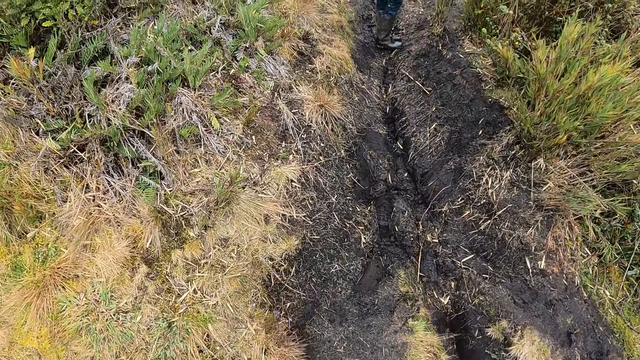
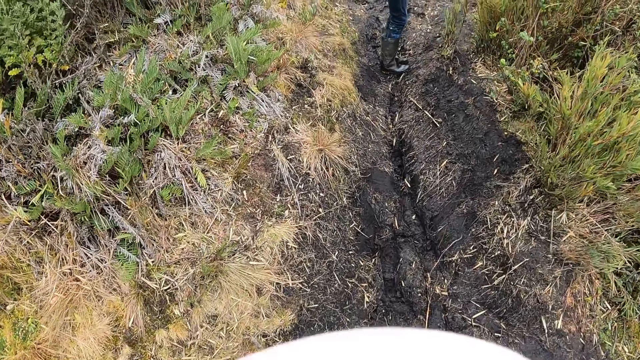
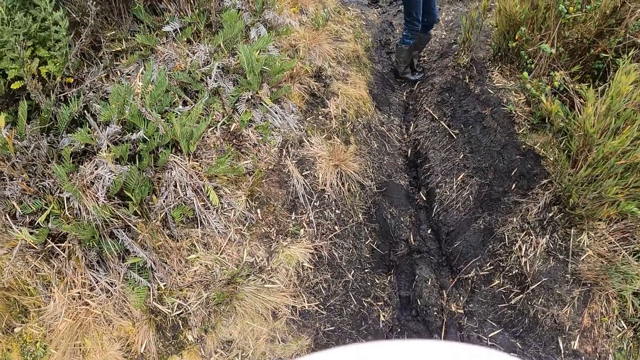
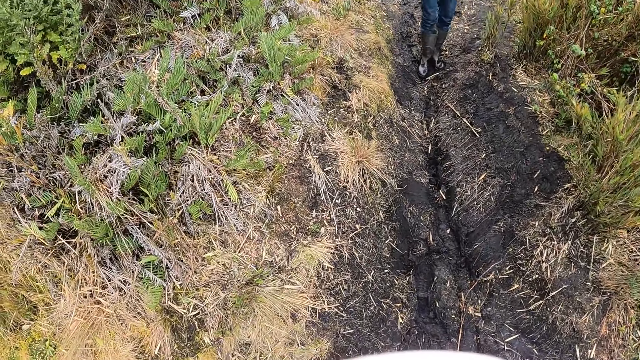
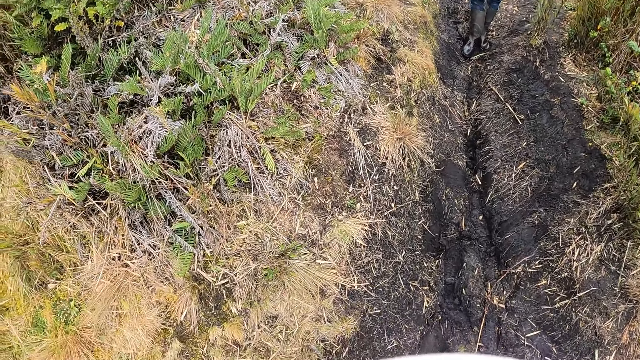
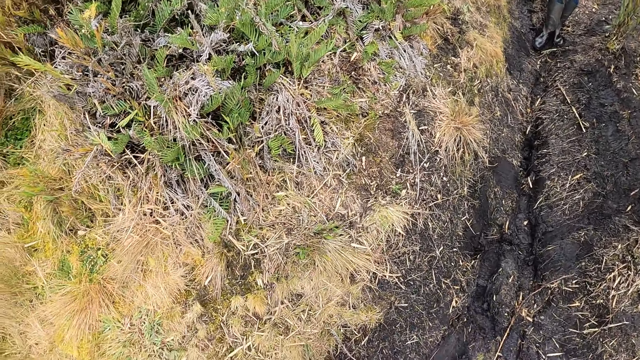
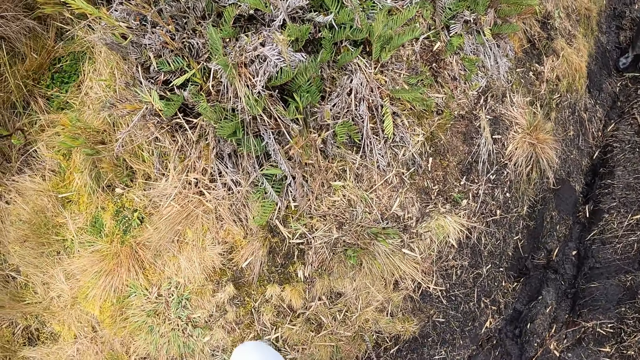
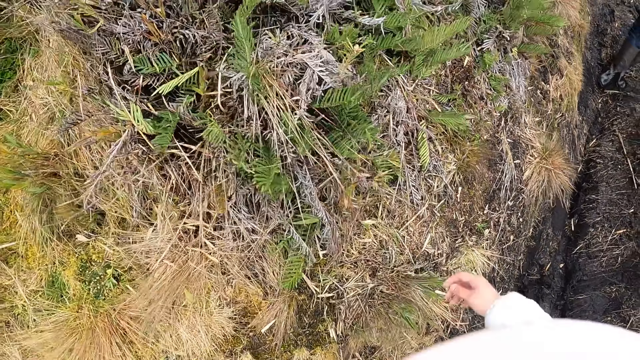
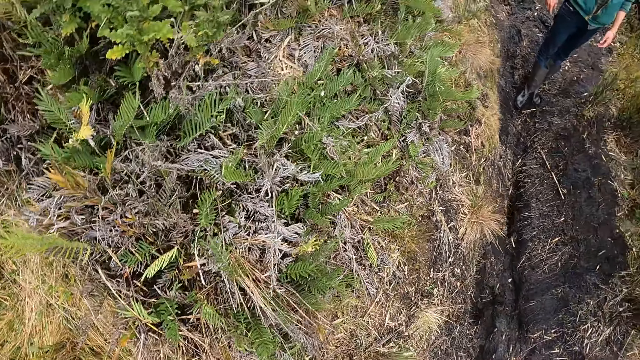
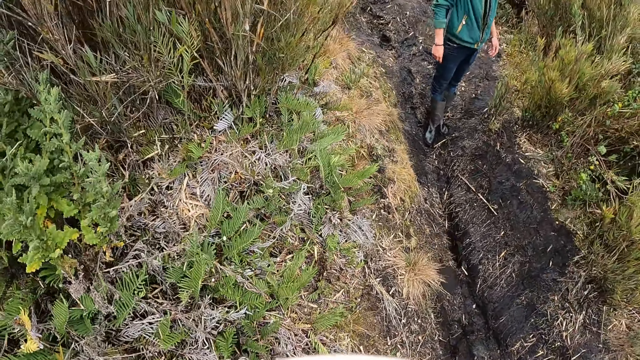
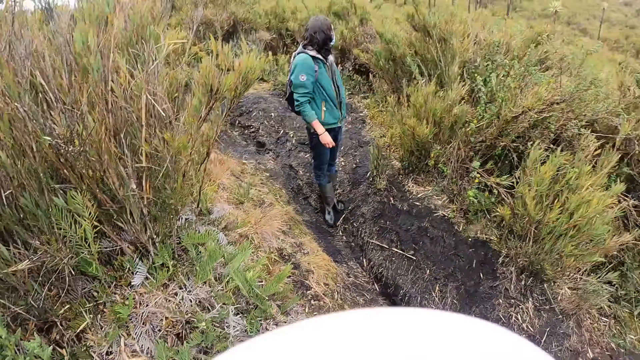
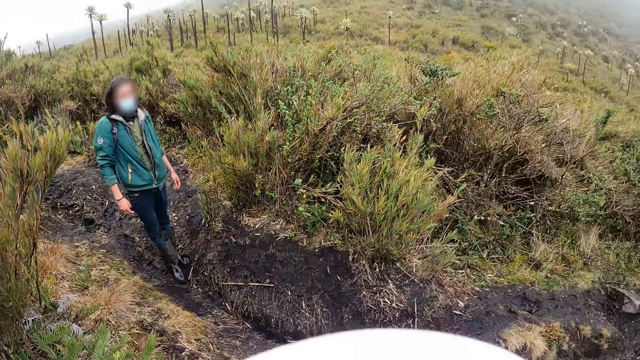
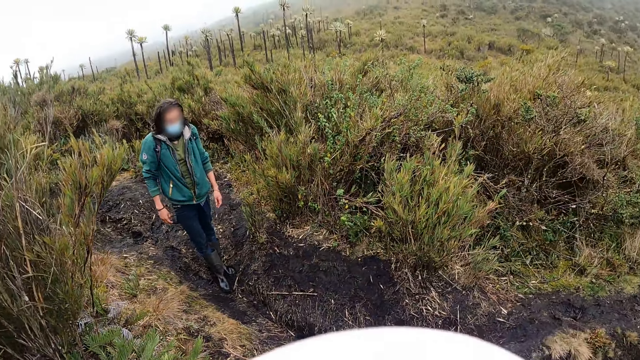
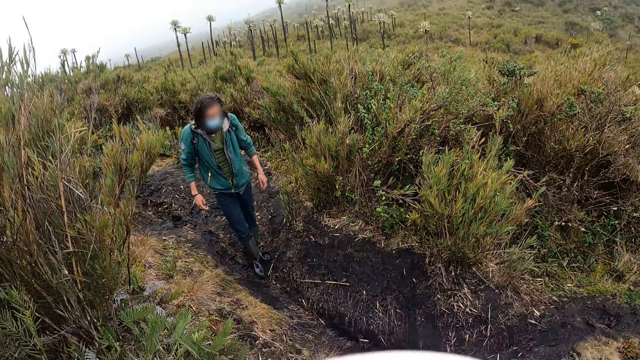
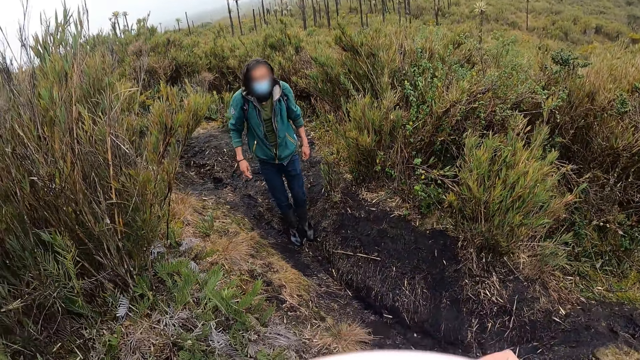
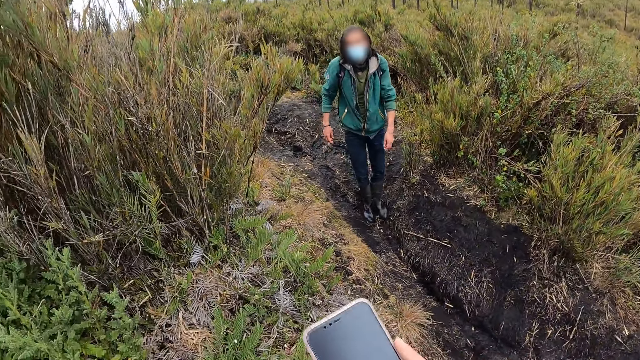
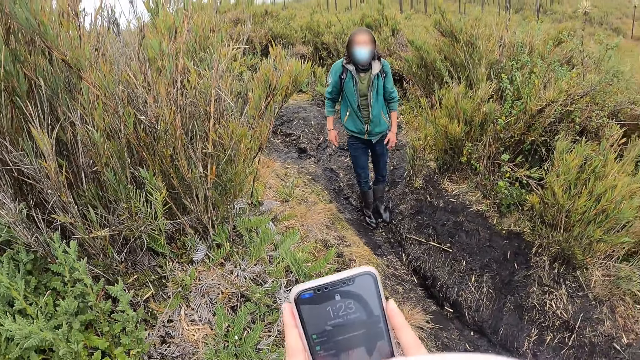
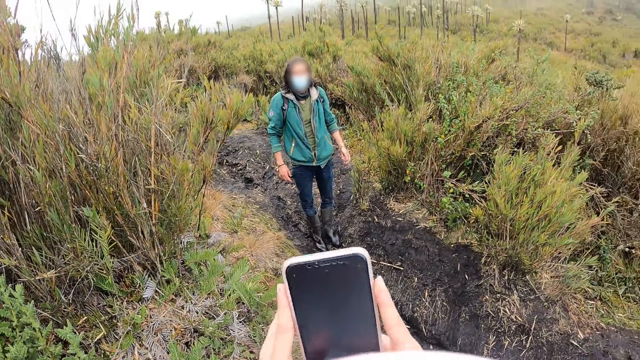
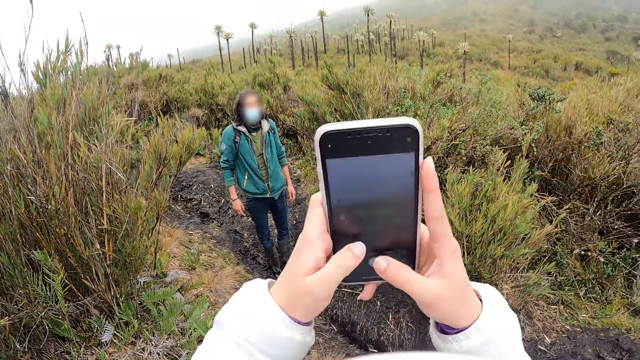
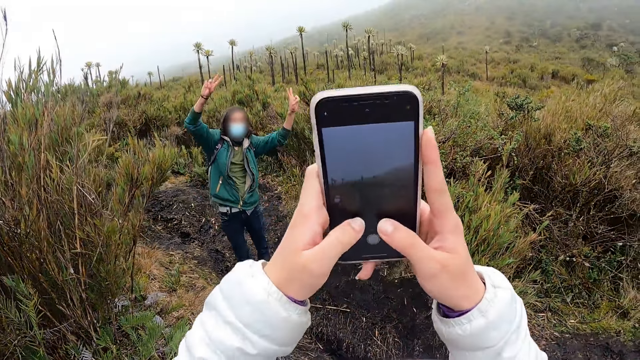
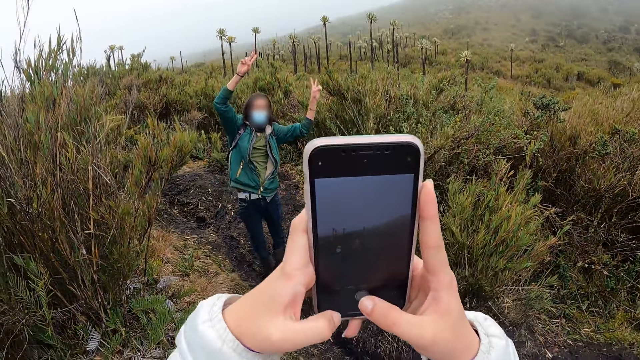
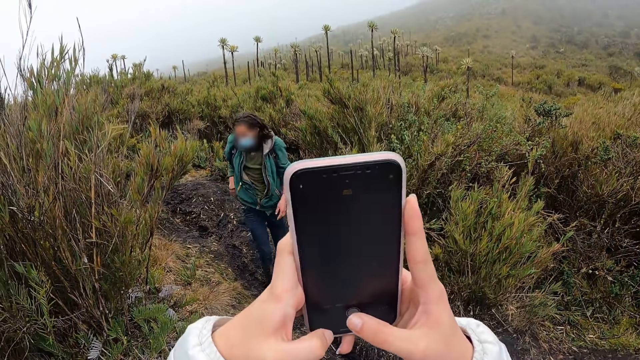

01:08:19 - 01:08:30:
A man stands uprightly. The camera wearer holds a phone with her right hand. She holds the phone with both hands and operates the phone with both hands.

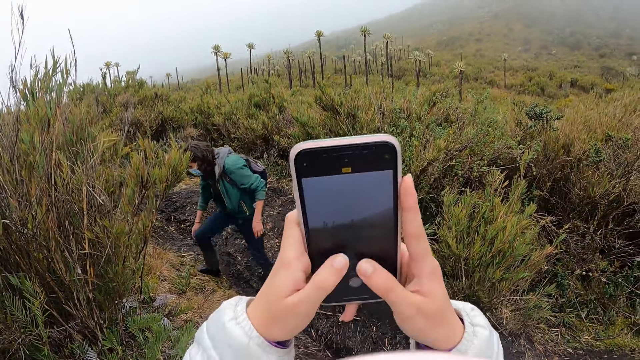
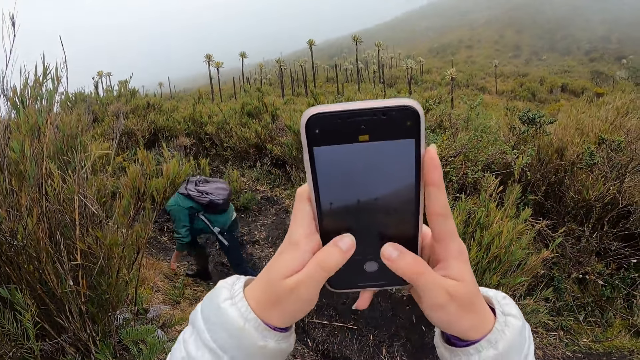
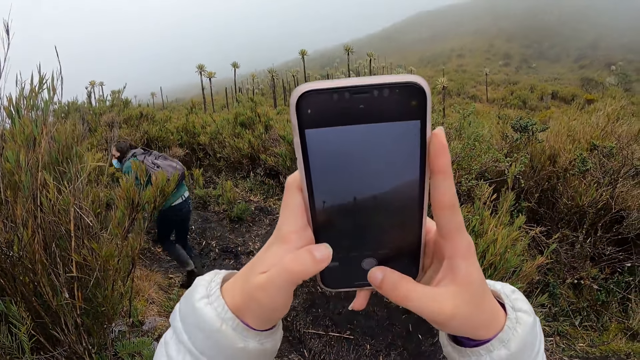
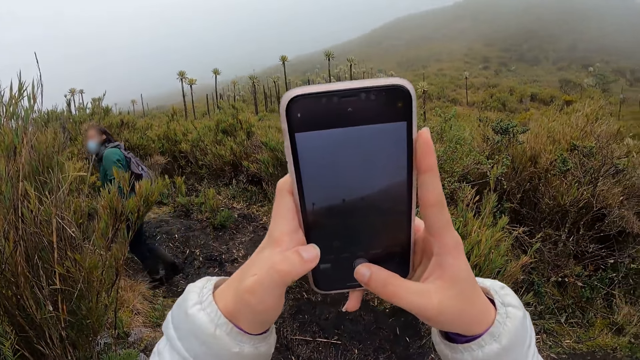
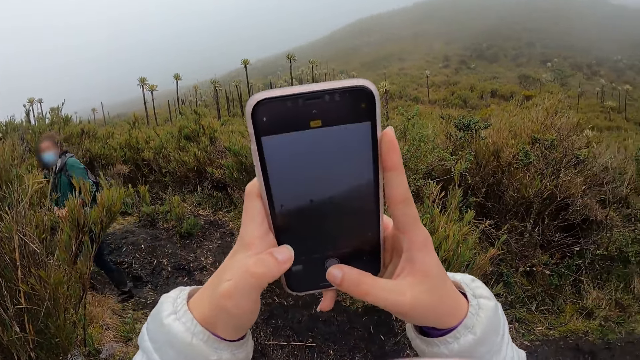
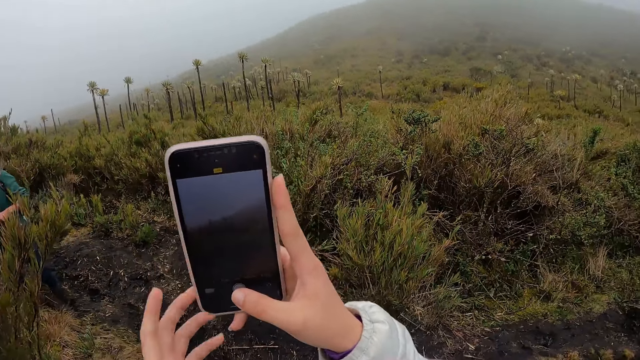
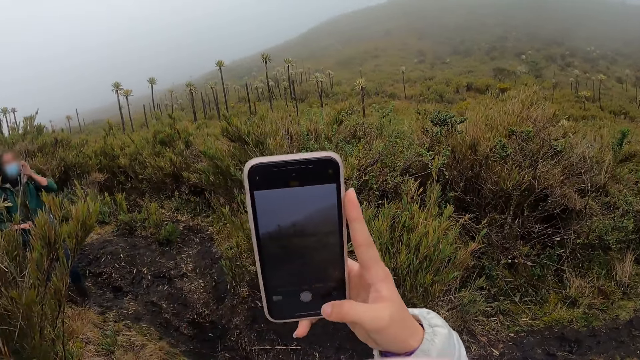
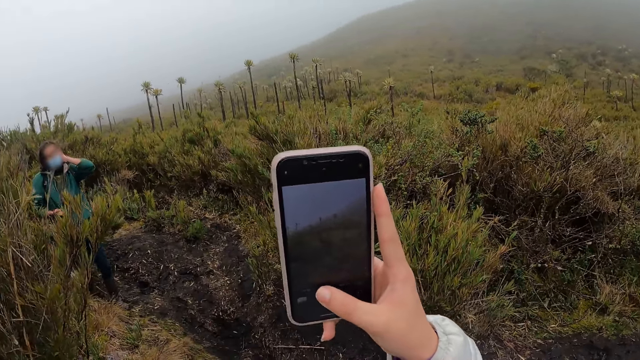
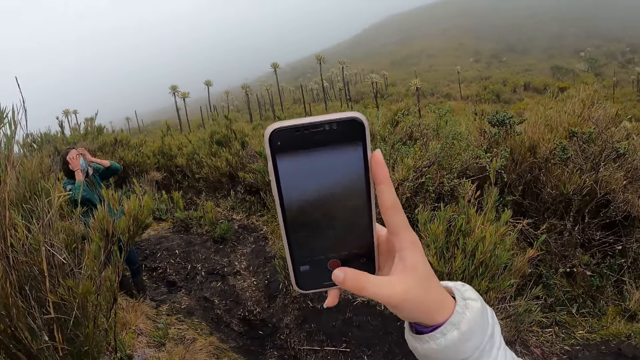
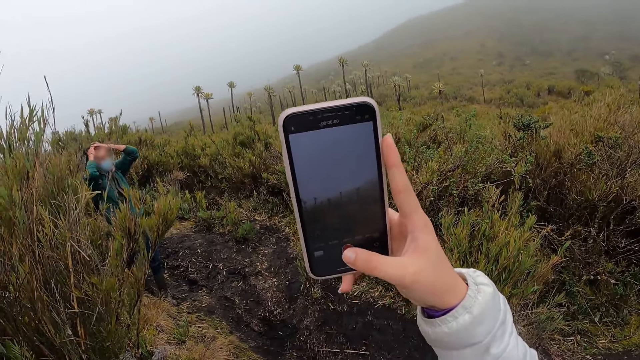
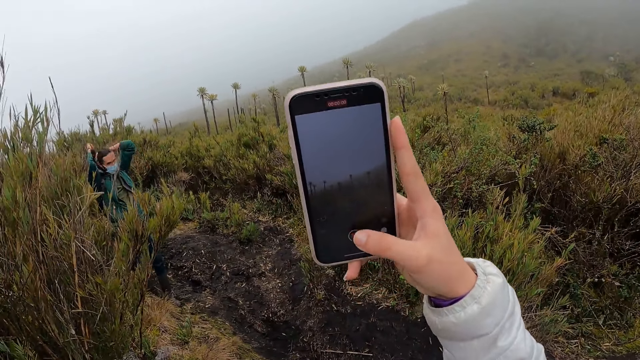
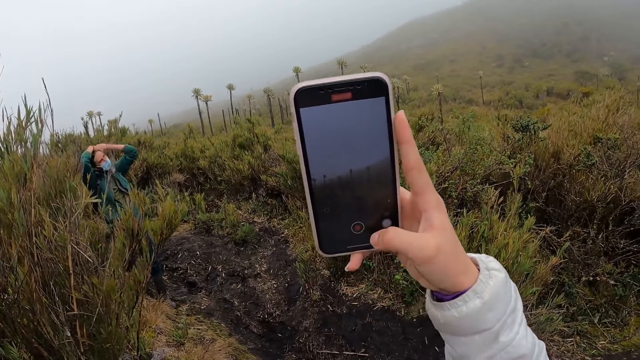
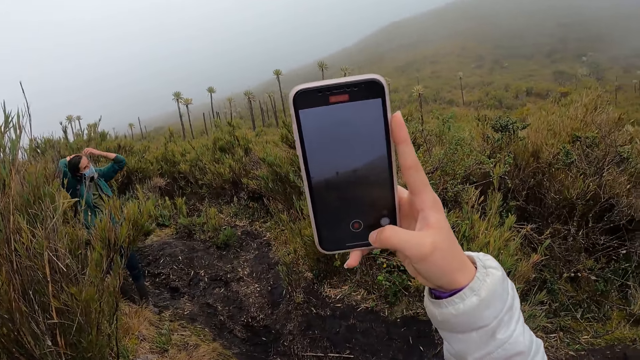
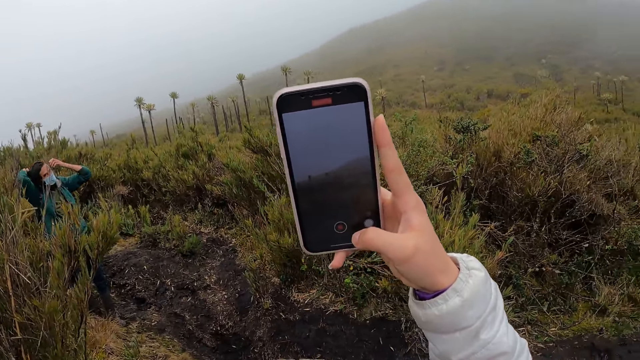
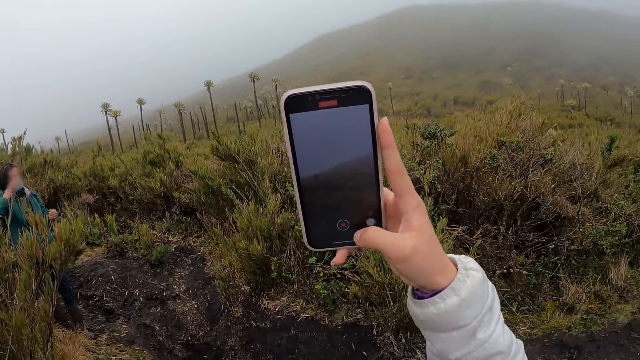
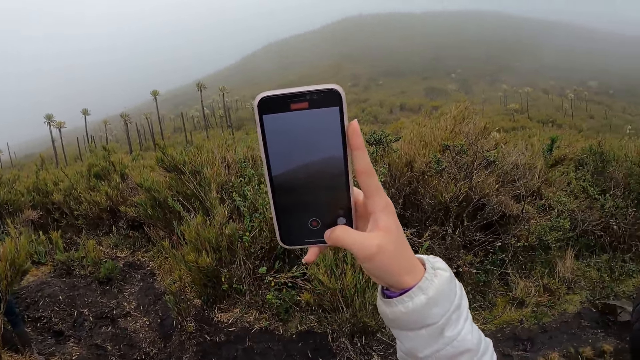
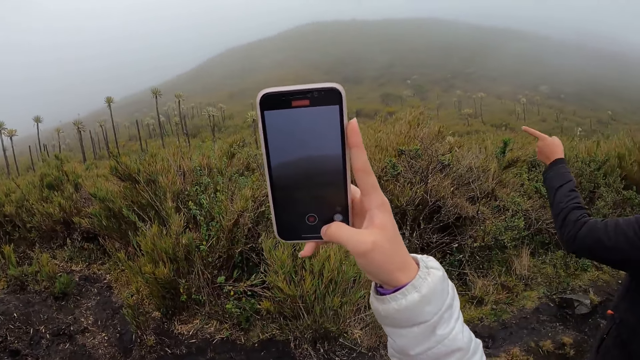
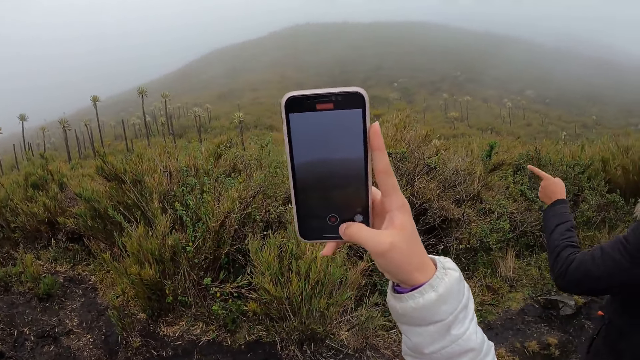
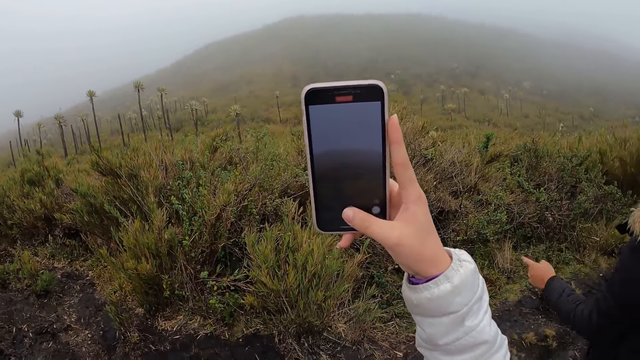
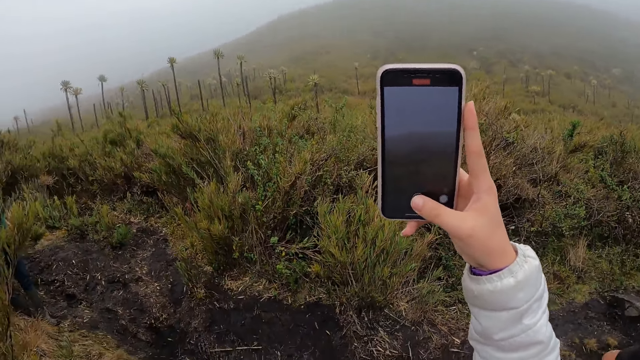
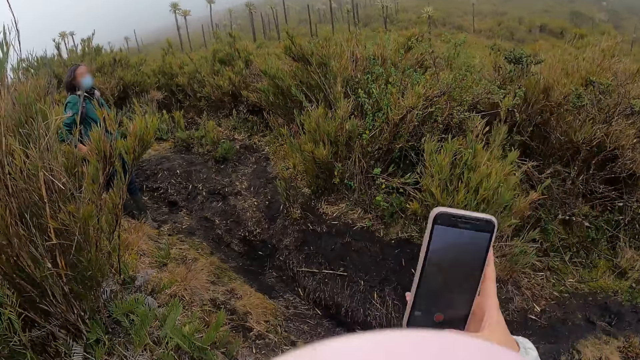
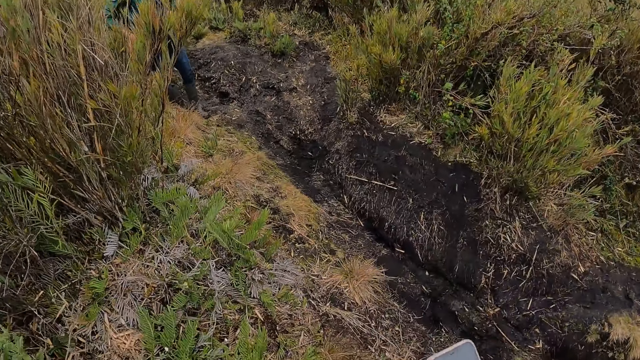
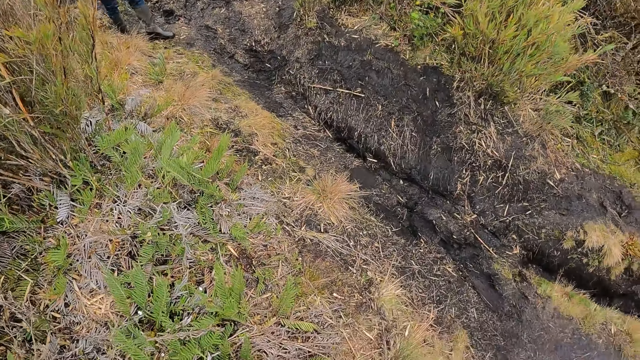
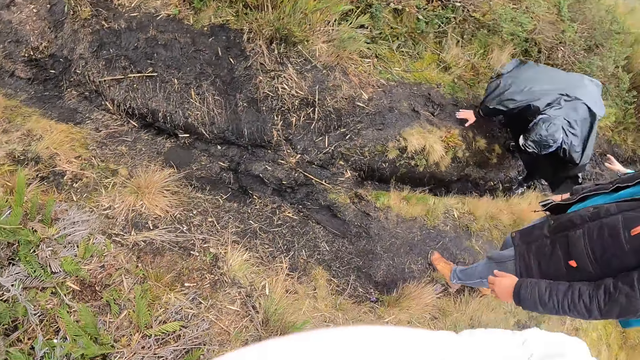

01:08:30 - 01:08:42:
The camera wearer takes a picture of the man with the phone. She operates the phone with her right hand. She takes a video of the man with the phone. Another man points out. A man touches the ground with his right hand.
